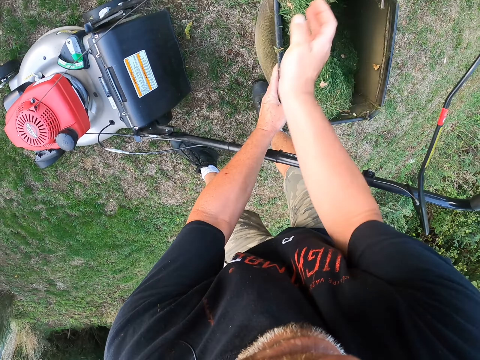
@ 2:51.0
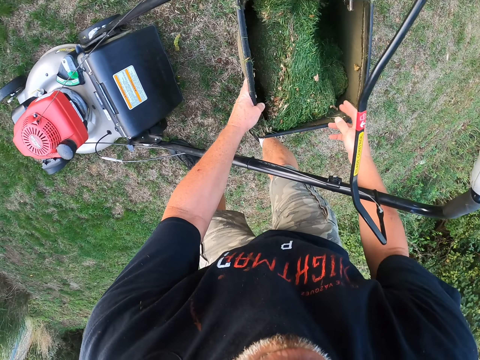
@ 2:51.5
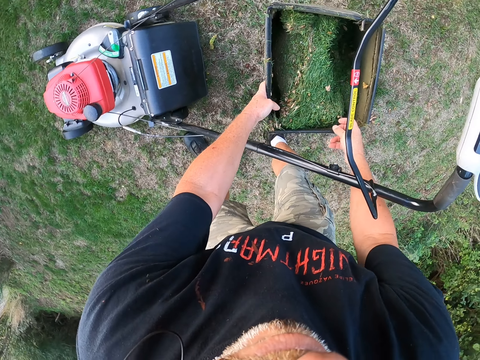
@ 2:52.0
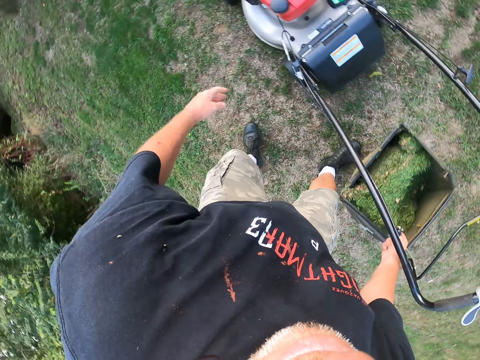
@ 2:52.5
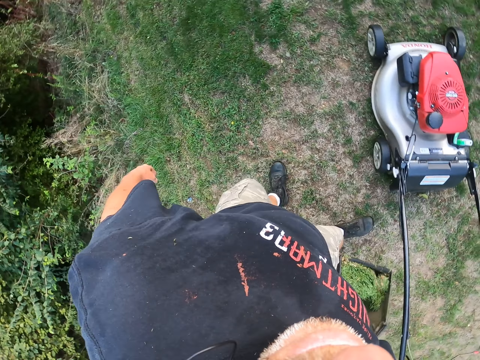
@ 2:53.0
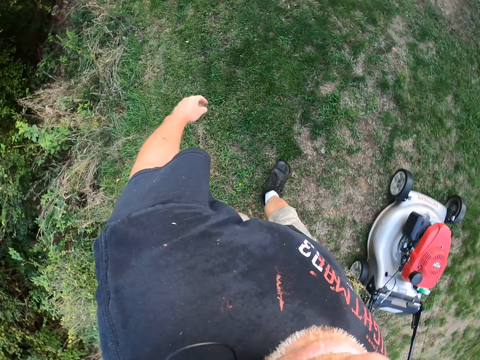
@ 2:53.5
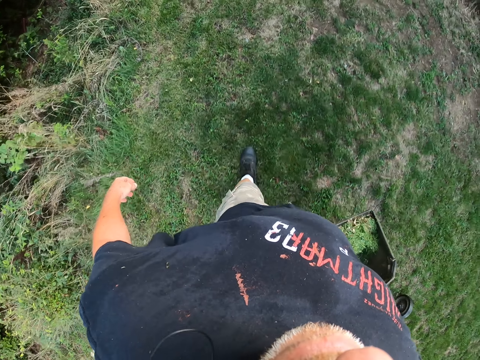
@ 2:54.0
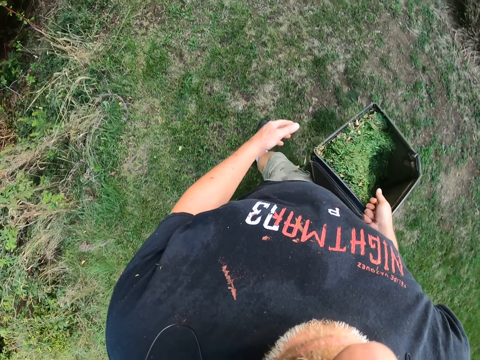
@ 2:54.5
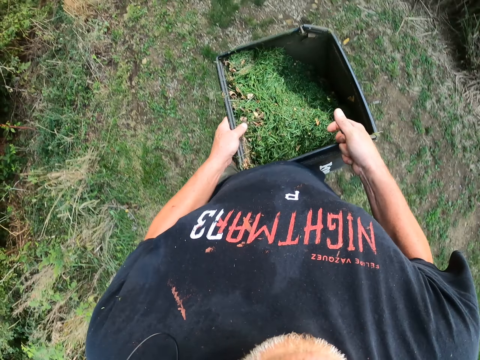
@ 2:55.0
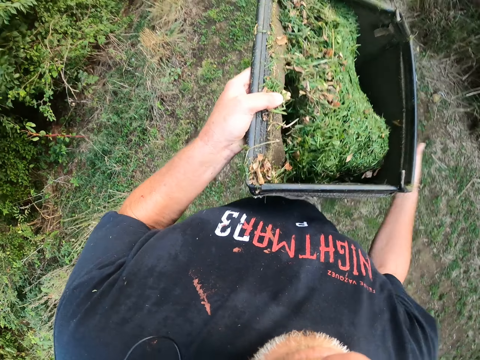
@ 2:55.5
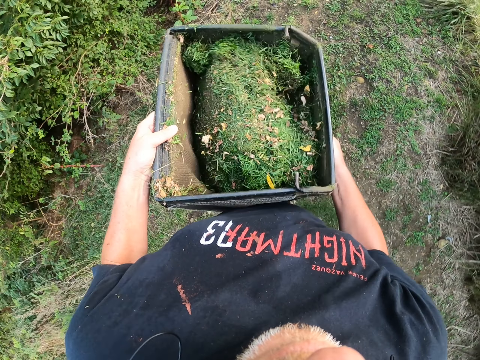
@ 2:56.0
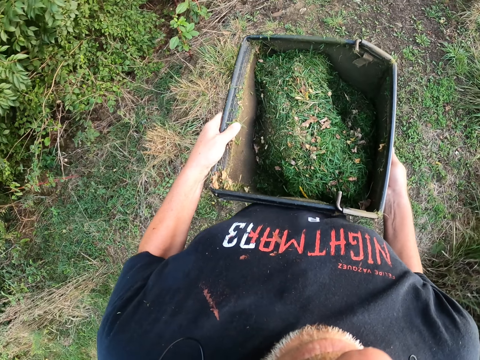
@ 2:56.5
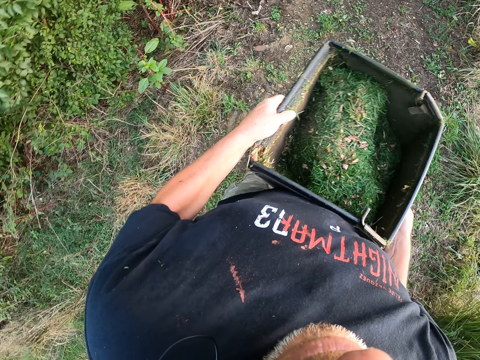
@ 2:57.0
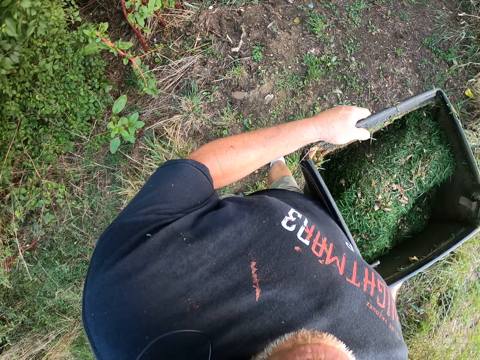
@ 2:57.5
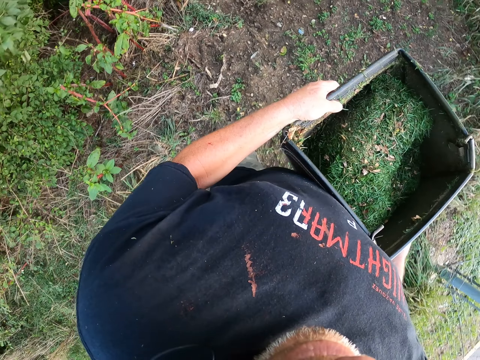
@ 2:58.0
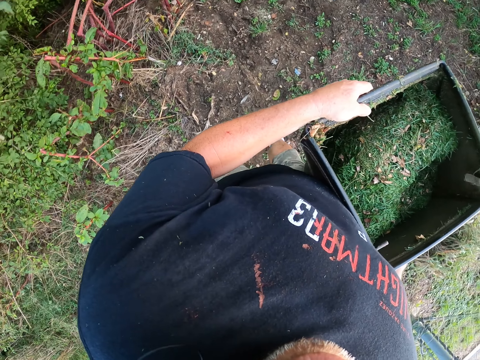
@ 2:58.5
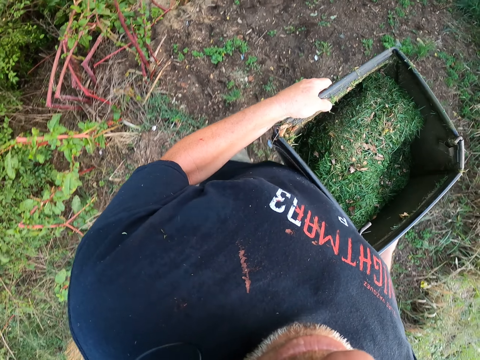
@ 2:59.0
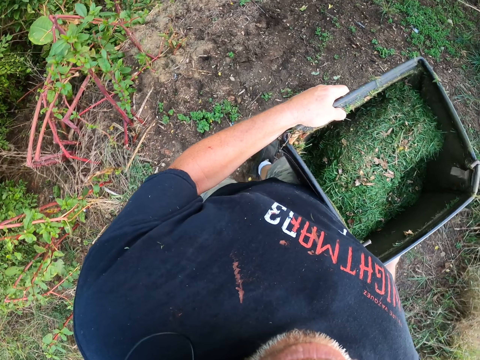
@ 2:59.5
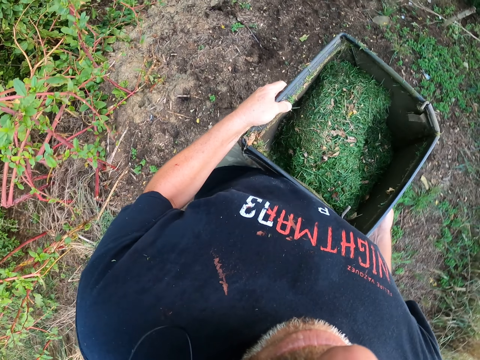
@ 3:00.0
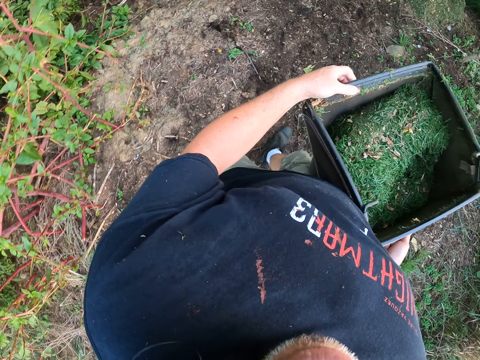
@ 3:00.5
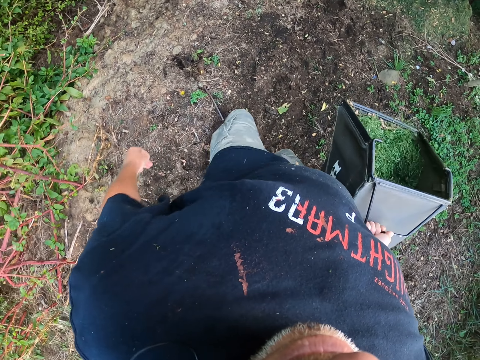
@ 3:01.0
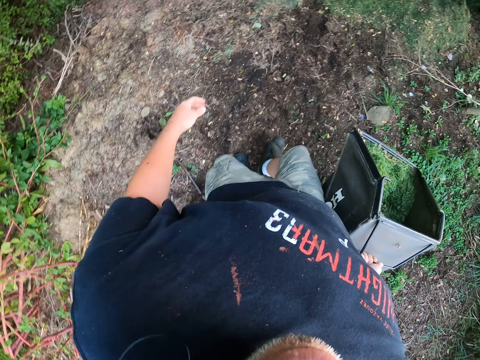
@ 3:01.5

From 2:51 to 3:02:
The camera wearer carries the grass container using the left hand. They walk with the lawn mower grass storage. They carry the grass container using both hands.

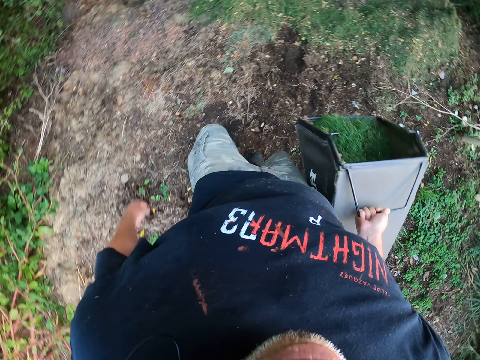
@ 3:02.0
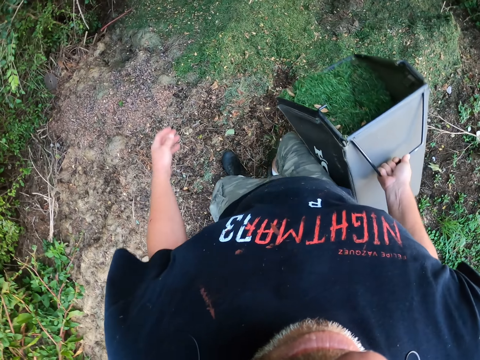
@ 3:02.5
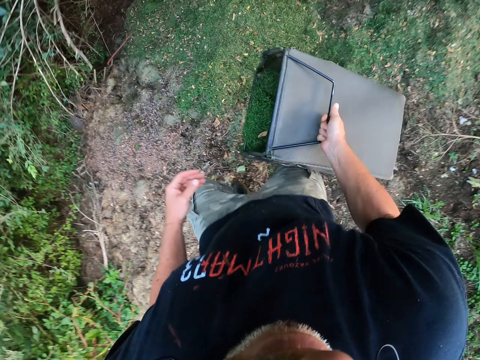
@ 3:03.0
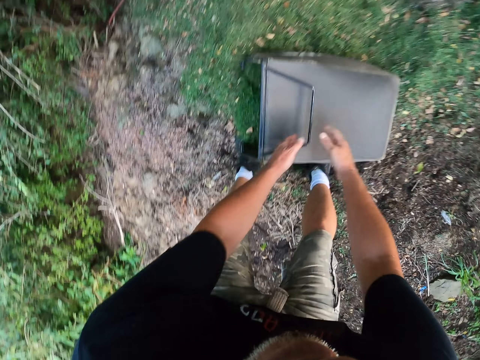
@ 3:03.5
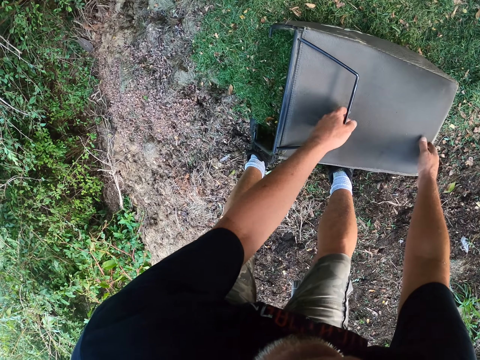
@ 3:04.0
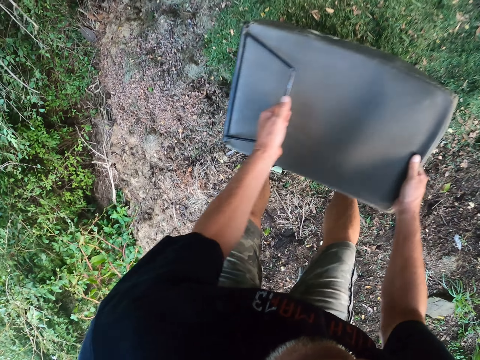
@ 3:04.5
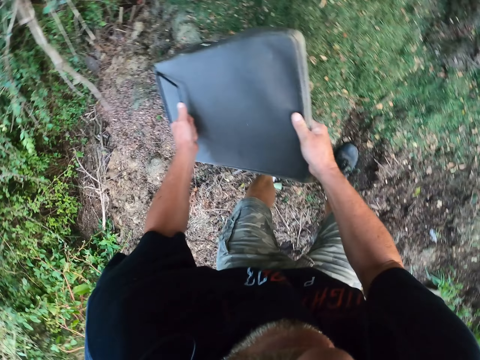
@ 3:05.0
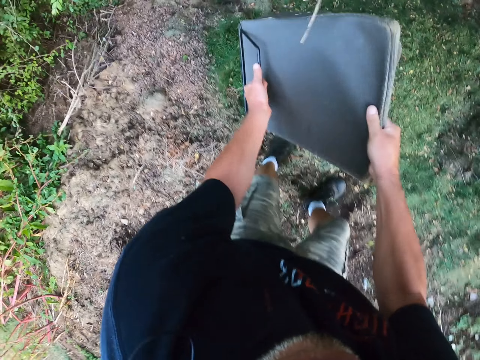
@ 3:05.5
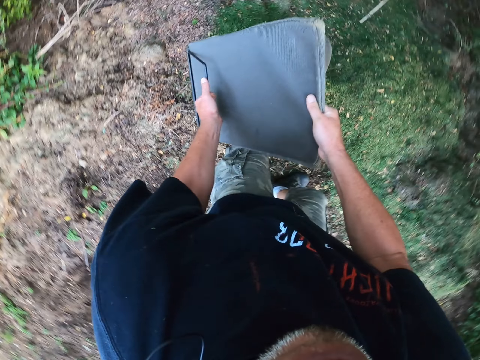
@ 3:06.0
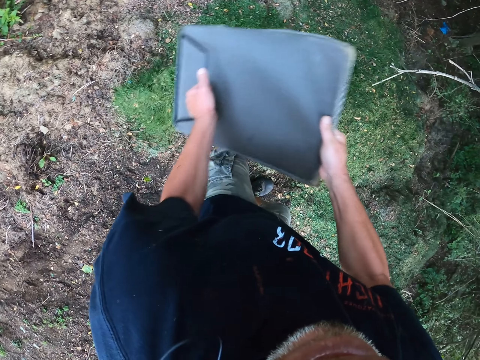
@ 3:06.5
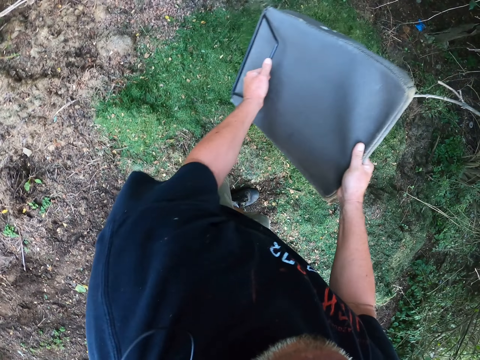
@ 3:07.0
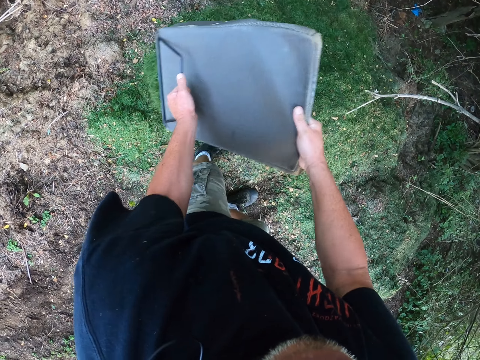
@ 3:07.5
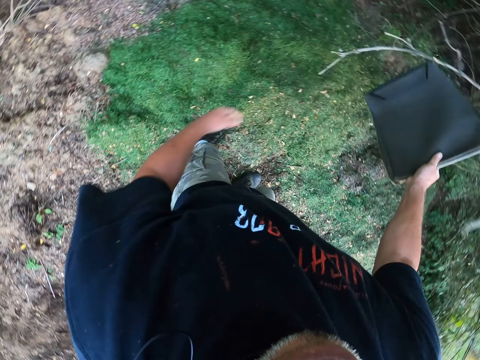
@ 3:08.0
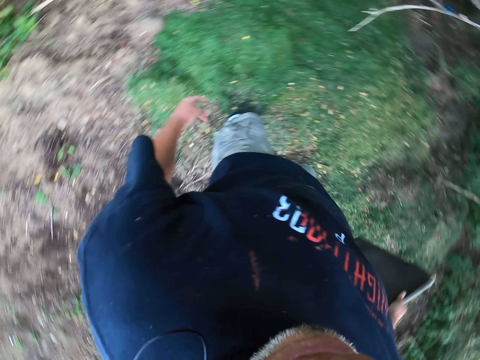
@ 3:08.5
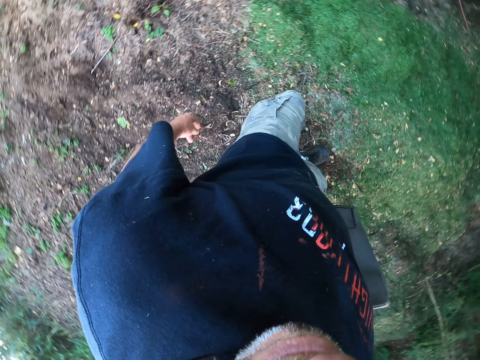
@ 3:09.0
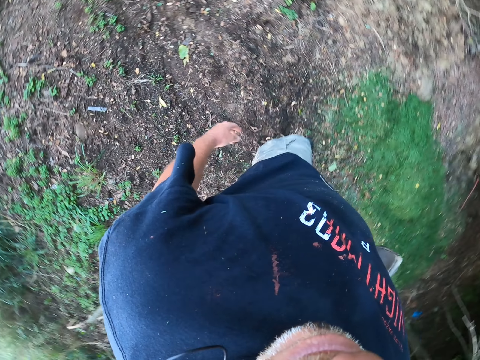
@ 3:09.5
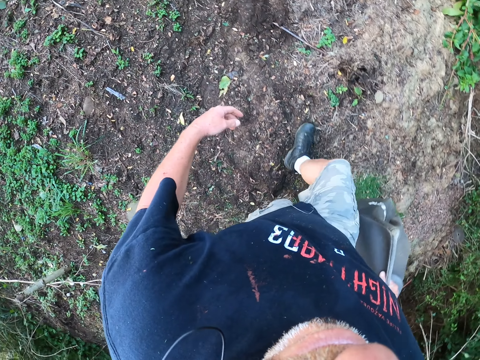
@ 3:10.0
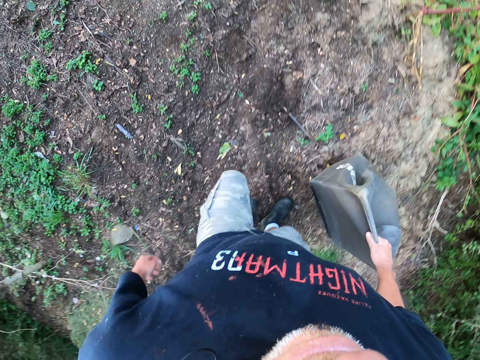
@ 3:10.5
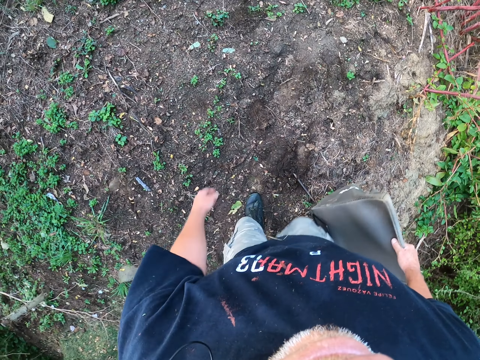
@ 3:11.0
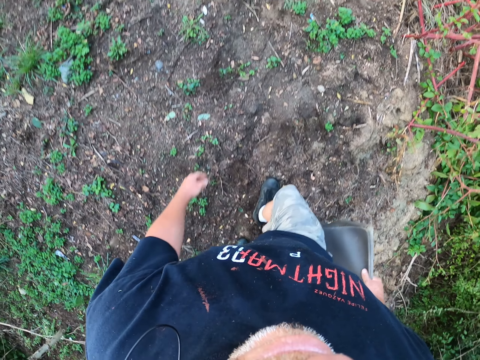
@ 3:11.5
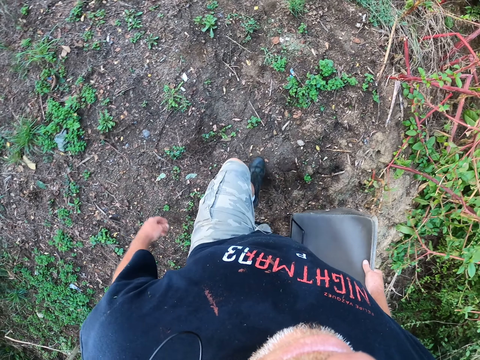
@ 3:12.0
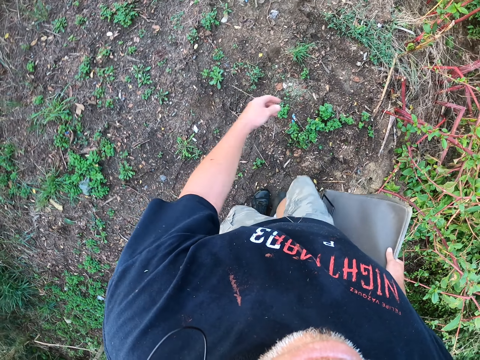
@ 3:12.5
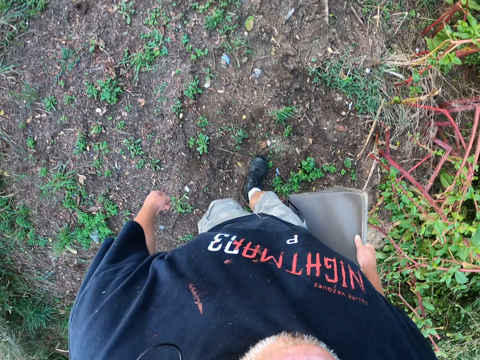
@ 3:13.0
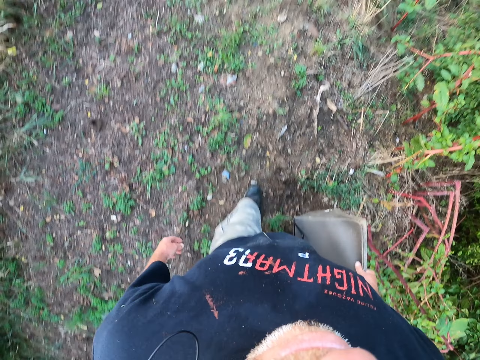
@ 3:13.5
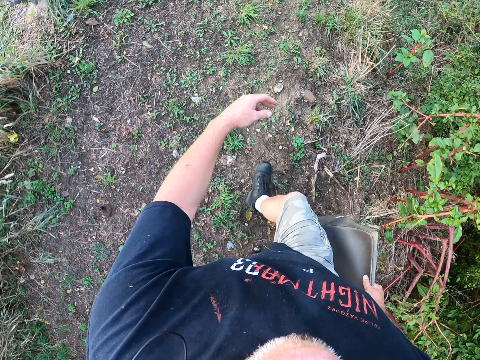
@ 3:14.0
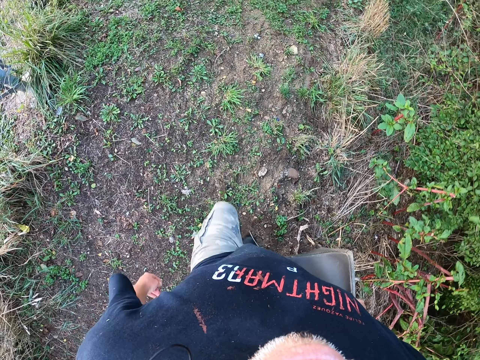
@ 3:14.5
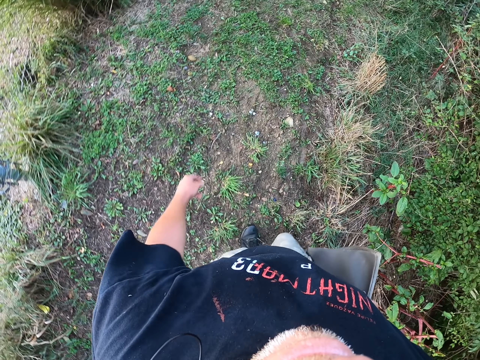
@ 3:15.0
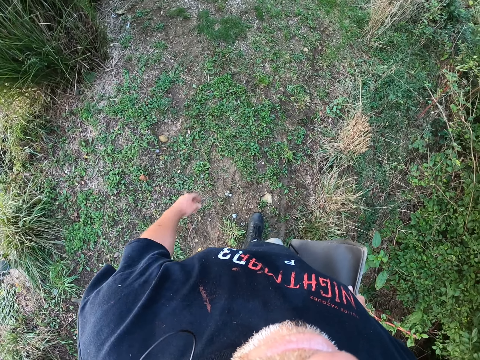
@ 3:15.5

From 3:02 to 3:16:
The camera wearer pours the grass on the ground. They walk back.

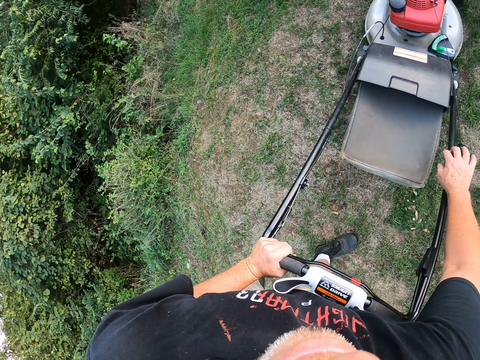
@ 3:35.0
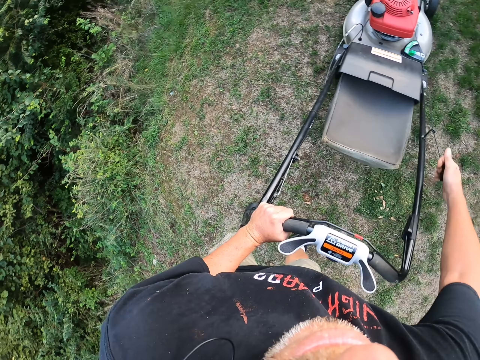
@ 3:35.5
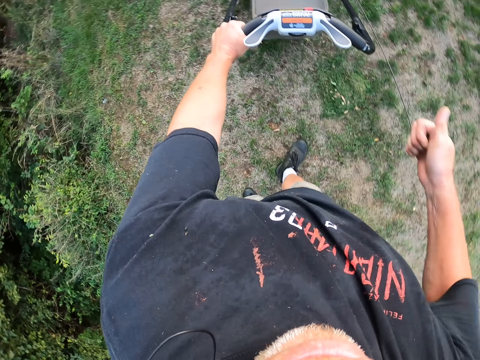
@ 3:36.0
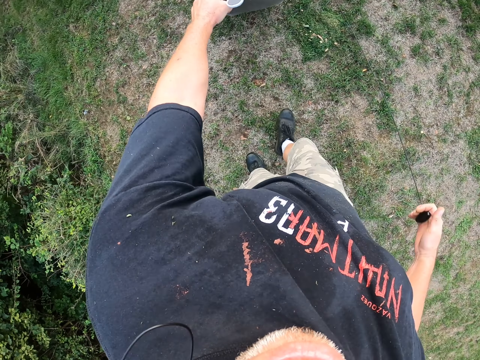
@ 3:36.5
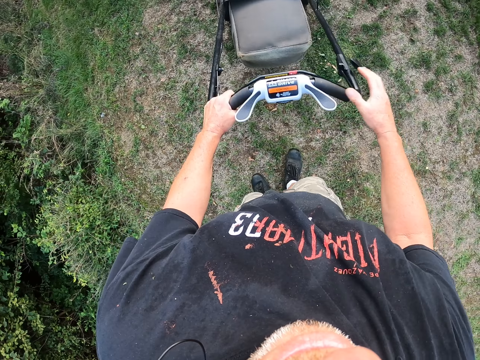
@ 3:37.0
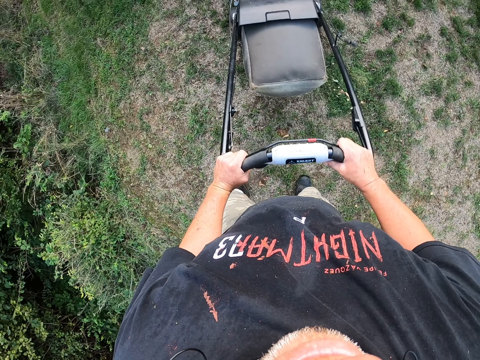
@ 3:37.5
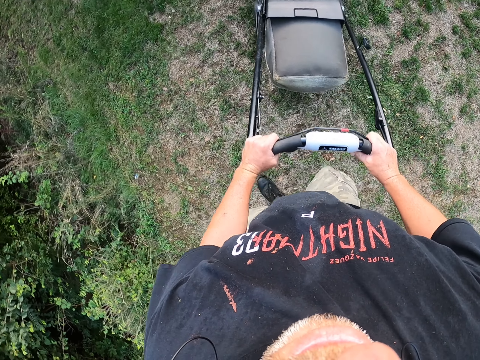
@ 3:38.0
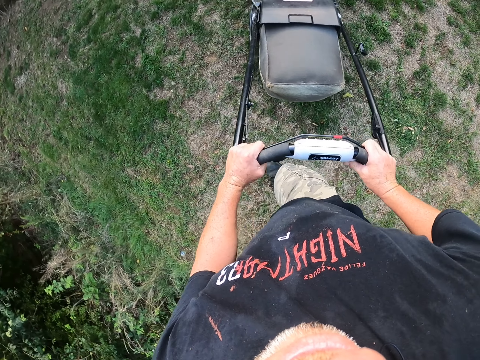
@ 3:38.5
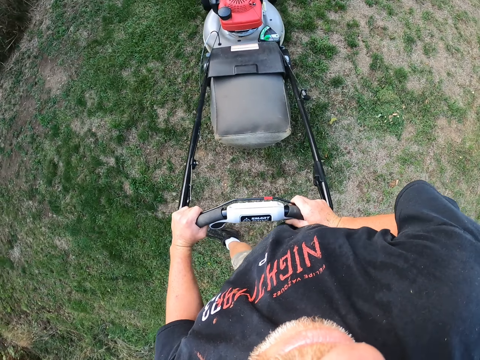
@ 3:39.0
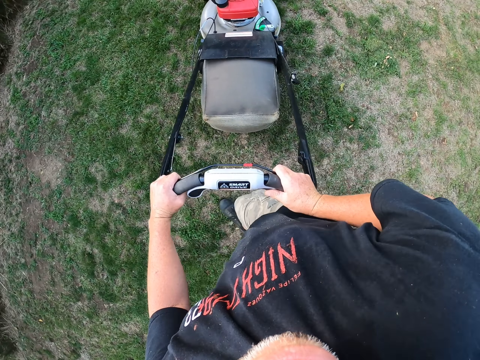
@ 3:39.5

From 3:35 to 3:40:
The camera wearer pulls the starter engine on the lawn mower. They turn on the lawn mower. They cut grass using the lawn mower.
